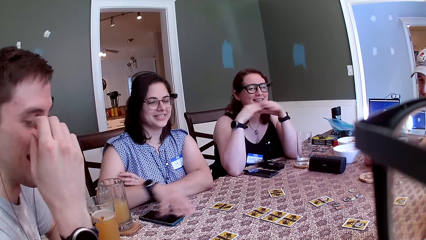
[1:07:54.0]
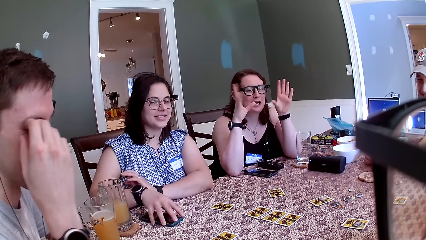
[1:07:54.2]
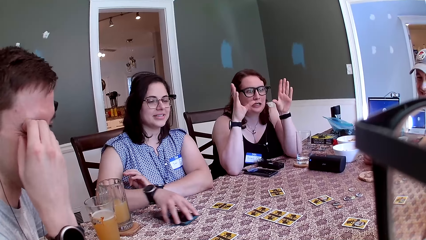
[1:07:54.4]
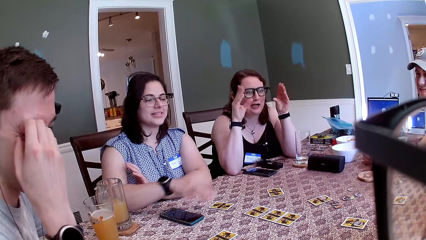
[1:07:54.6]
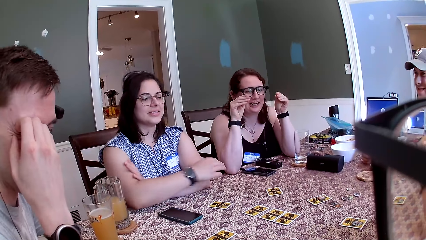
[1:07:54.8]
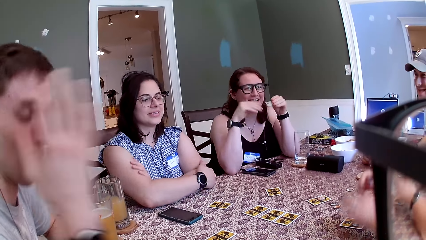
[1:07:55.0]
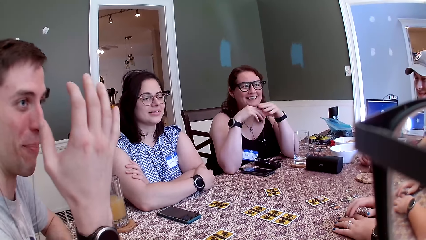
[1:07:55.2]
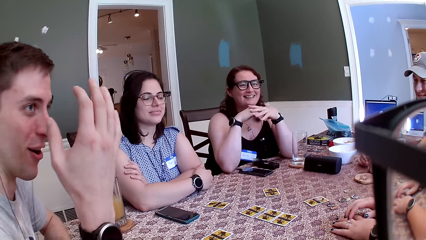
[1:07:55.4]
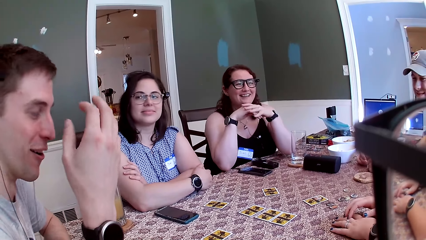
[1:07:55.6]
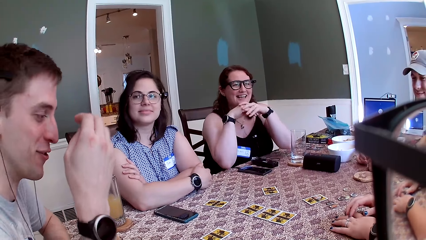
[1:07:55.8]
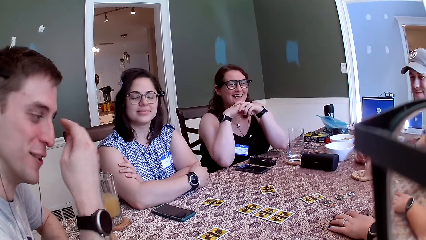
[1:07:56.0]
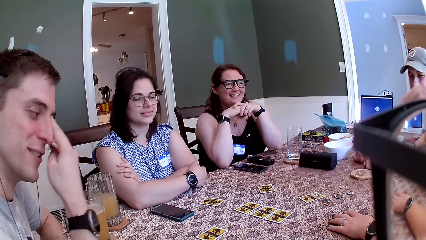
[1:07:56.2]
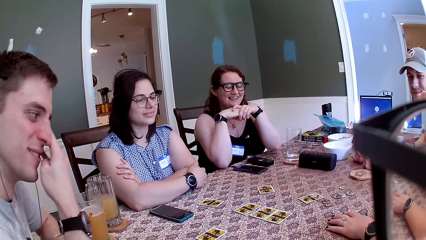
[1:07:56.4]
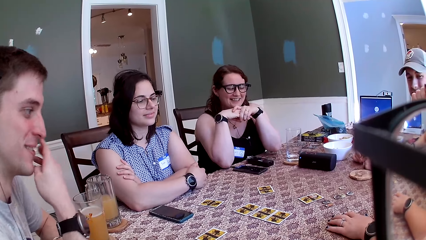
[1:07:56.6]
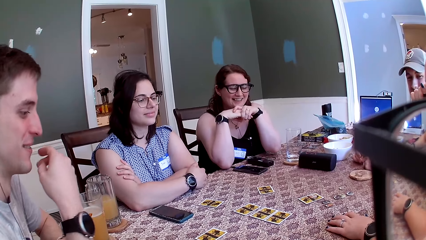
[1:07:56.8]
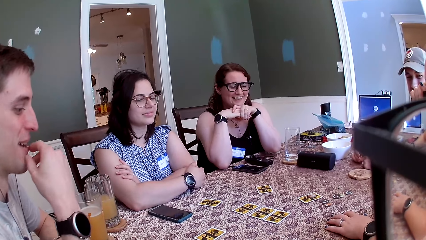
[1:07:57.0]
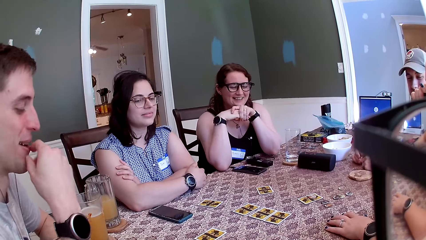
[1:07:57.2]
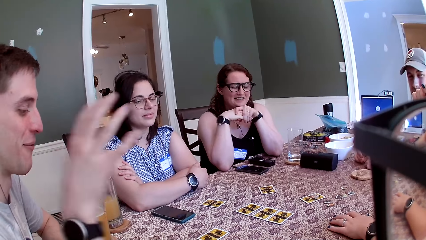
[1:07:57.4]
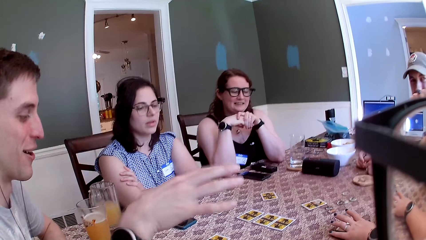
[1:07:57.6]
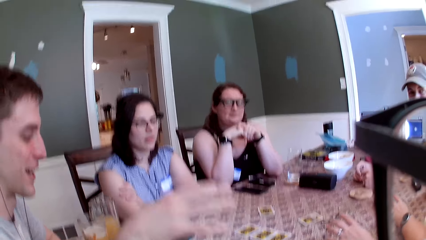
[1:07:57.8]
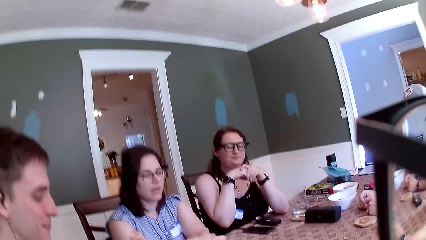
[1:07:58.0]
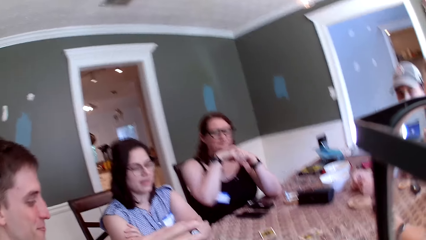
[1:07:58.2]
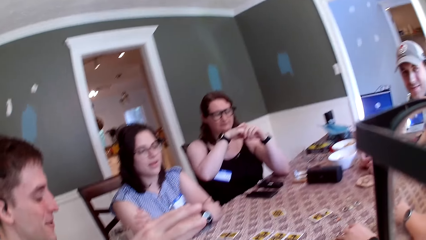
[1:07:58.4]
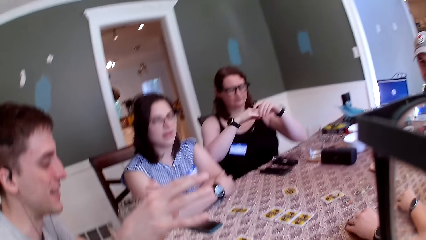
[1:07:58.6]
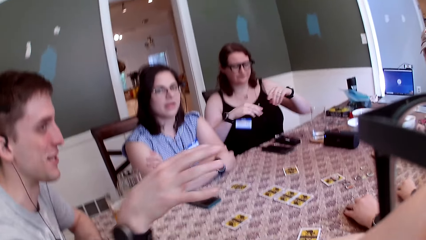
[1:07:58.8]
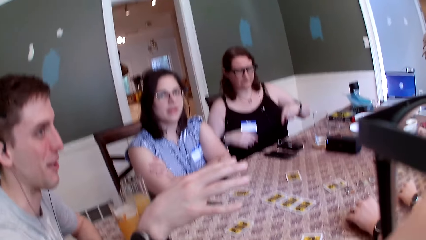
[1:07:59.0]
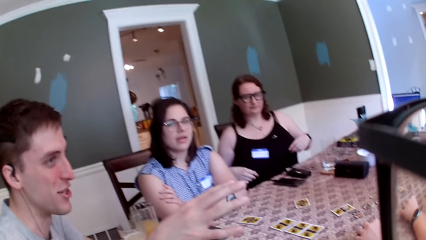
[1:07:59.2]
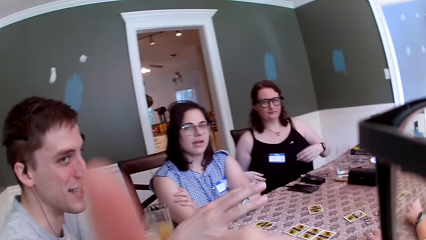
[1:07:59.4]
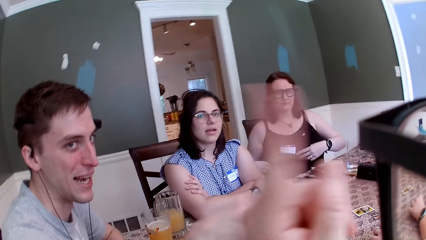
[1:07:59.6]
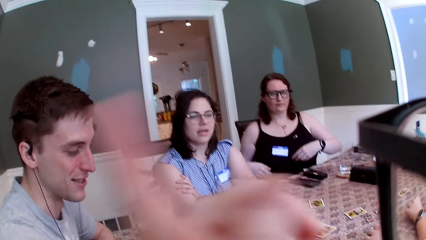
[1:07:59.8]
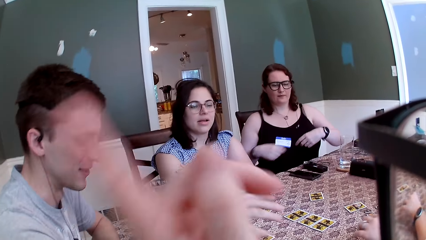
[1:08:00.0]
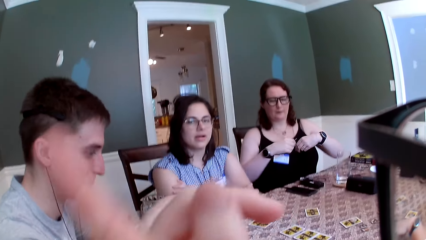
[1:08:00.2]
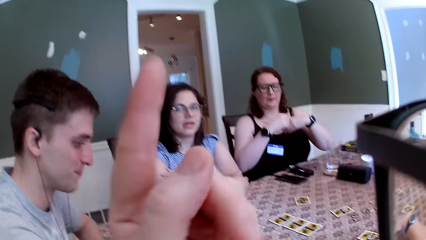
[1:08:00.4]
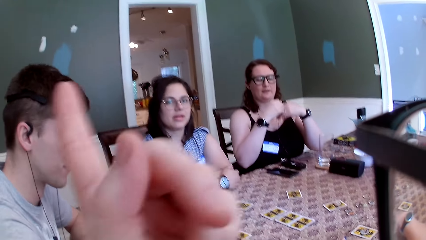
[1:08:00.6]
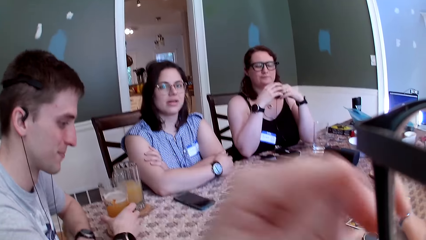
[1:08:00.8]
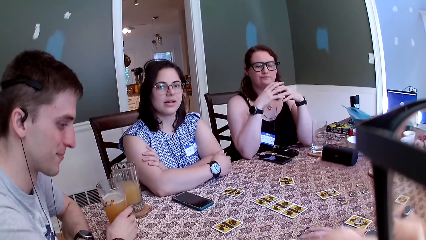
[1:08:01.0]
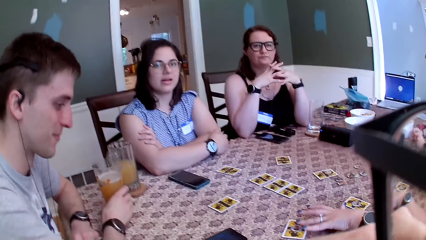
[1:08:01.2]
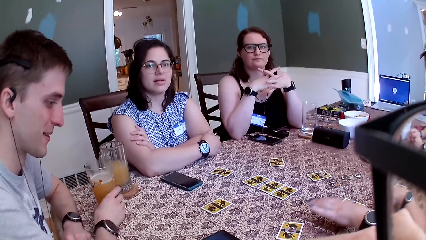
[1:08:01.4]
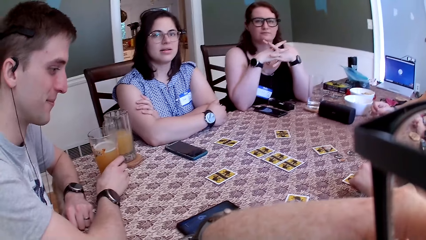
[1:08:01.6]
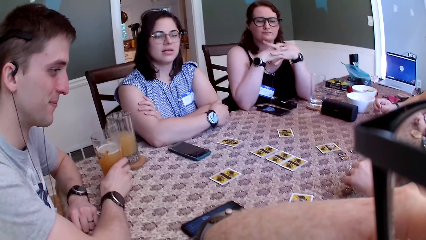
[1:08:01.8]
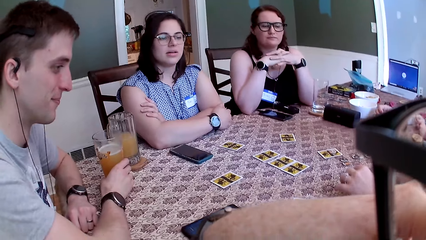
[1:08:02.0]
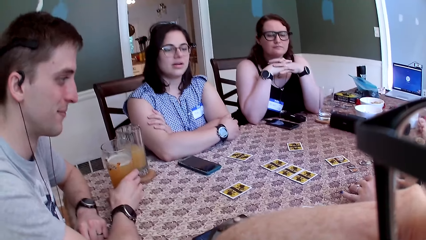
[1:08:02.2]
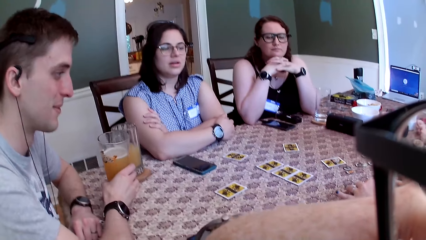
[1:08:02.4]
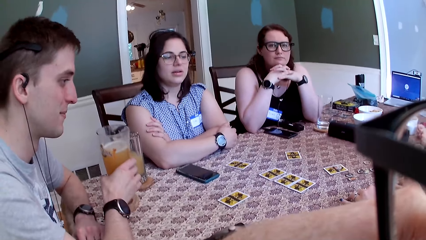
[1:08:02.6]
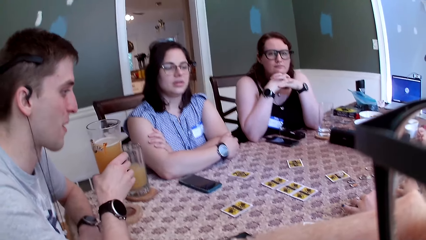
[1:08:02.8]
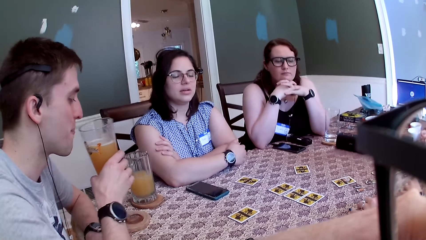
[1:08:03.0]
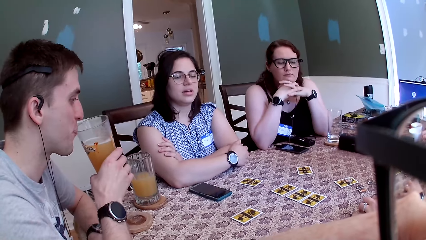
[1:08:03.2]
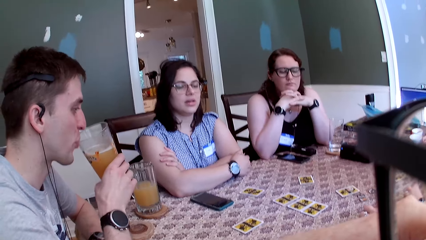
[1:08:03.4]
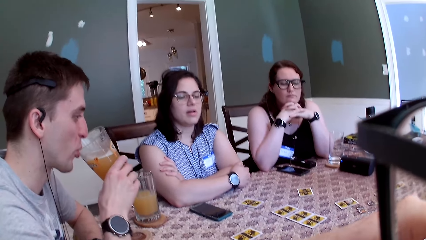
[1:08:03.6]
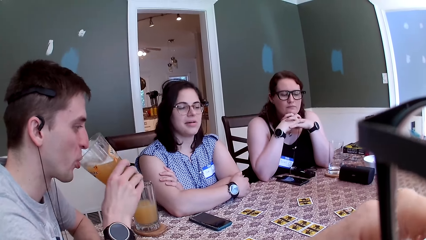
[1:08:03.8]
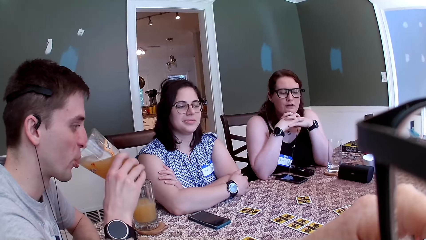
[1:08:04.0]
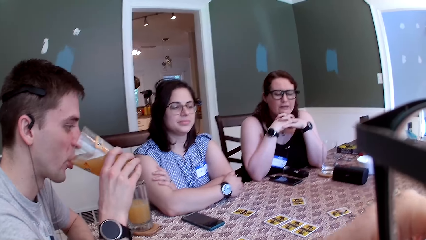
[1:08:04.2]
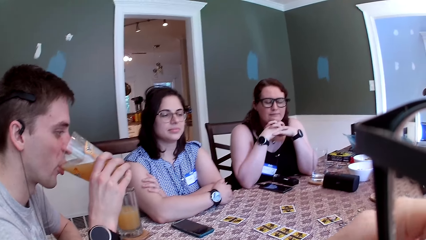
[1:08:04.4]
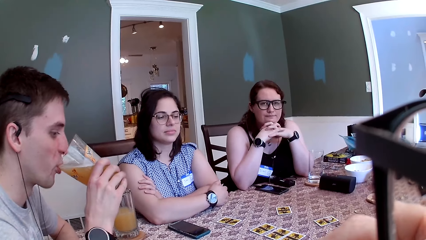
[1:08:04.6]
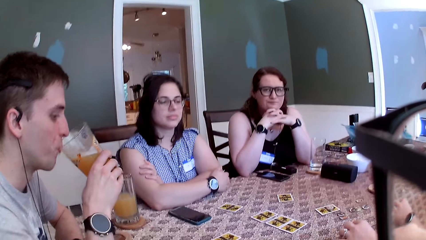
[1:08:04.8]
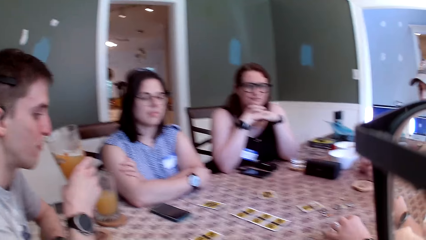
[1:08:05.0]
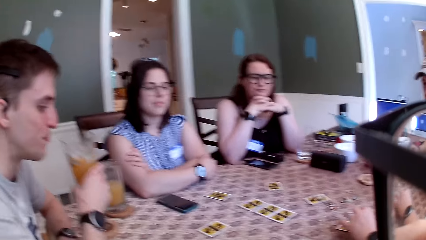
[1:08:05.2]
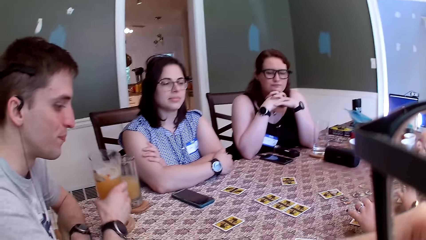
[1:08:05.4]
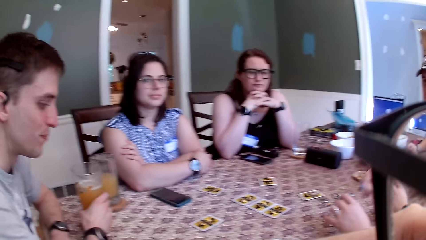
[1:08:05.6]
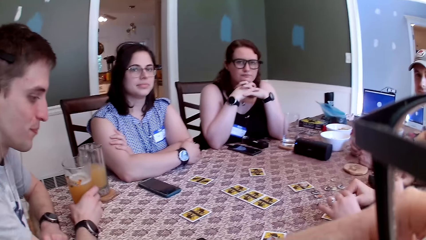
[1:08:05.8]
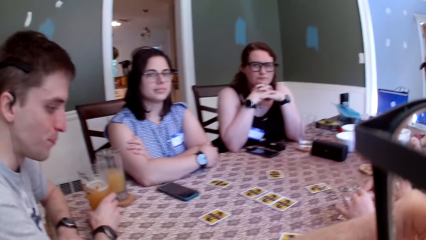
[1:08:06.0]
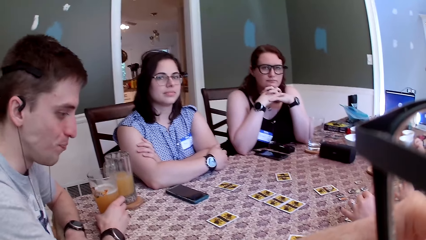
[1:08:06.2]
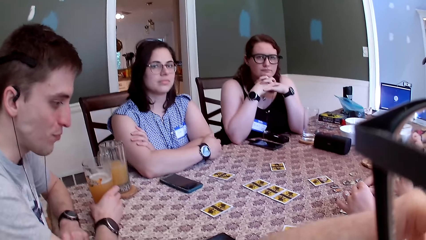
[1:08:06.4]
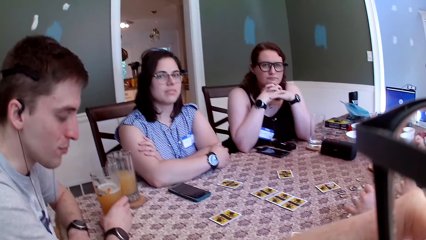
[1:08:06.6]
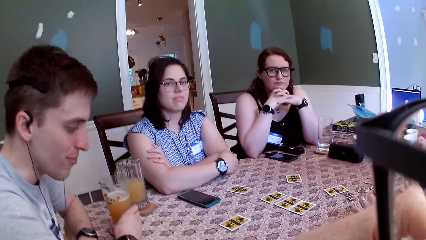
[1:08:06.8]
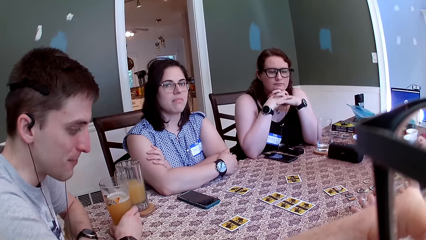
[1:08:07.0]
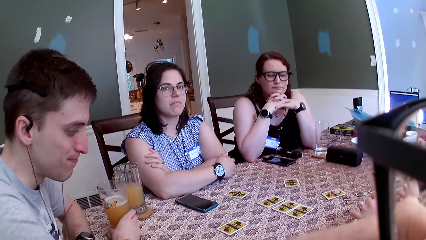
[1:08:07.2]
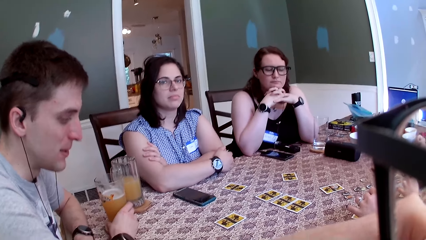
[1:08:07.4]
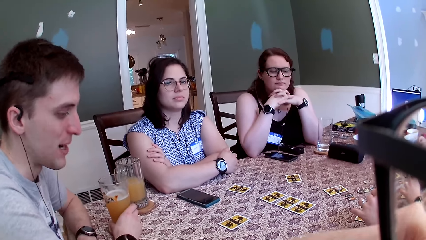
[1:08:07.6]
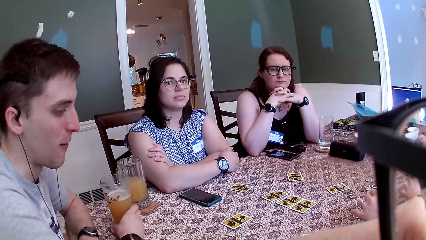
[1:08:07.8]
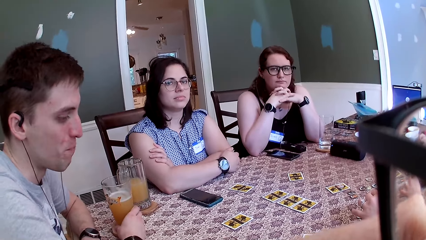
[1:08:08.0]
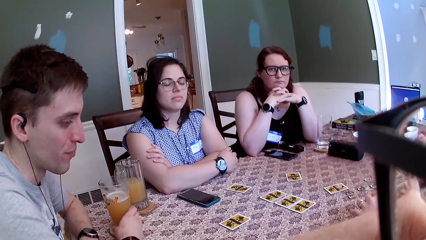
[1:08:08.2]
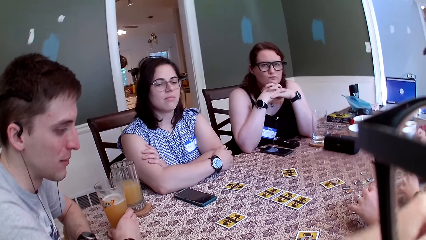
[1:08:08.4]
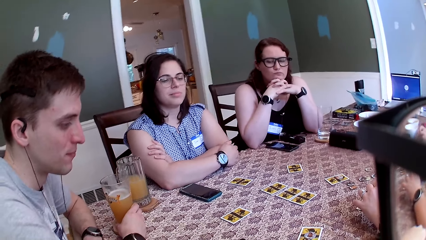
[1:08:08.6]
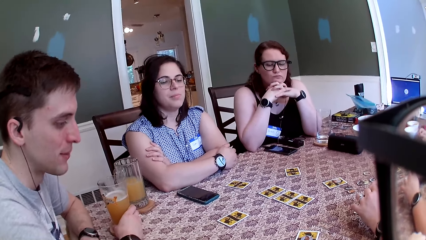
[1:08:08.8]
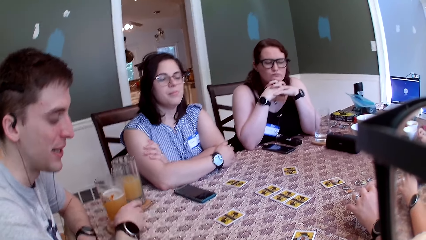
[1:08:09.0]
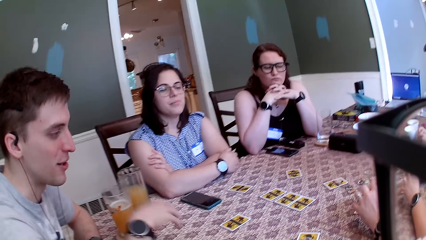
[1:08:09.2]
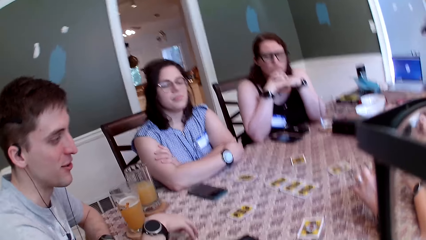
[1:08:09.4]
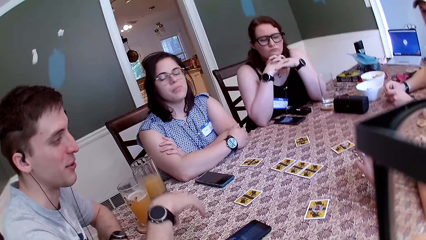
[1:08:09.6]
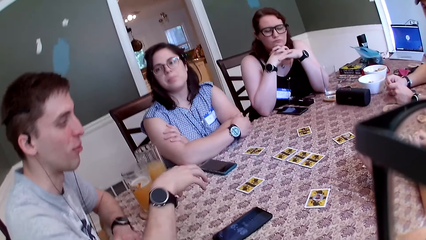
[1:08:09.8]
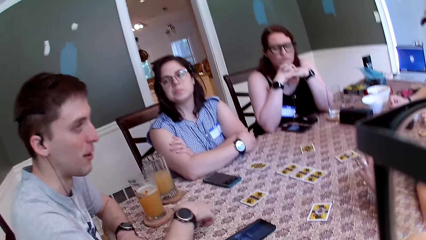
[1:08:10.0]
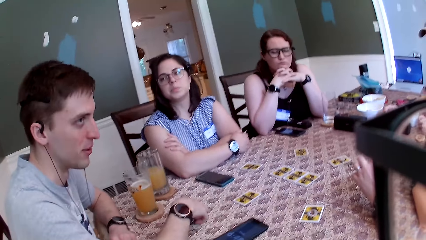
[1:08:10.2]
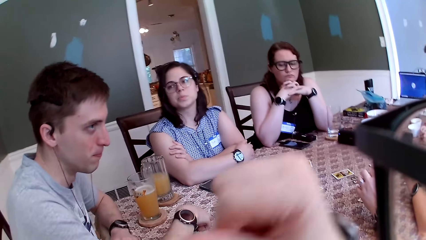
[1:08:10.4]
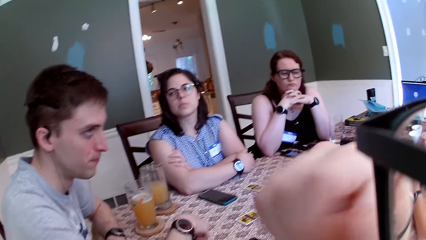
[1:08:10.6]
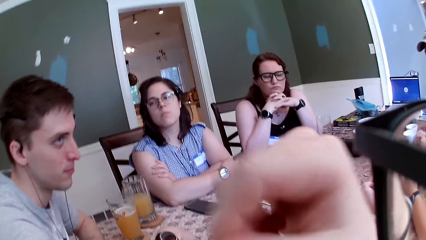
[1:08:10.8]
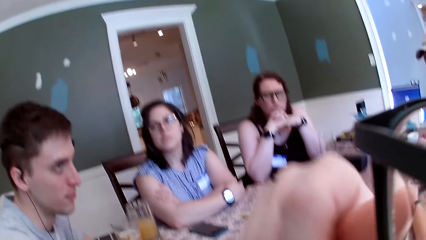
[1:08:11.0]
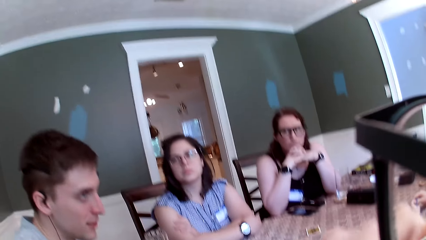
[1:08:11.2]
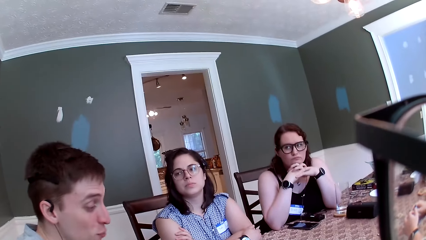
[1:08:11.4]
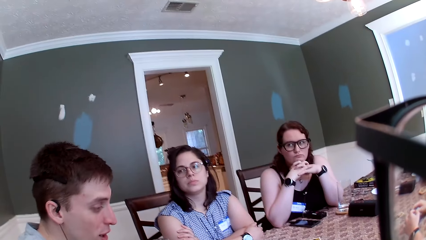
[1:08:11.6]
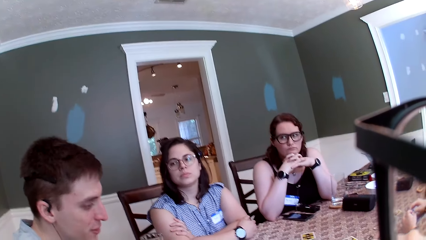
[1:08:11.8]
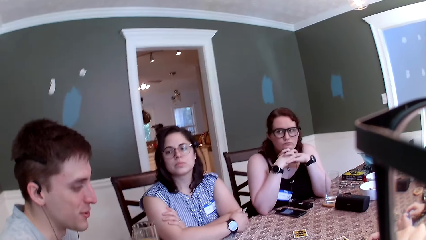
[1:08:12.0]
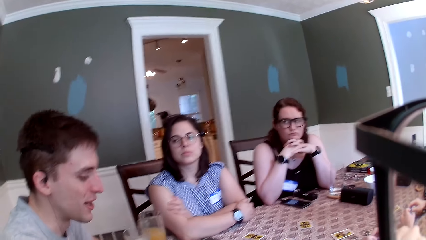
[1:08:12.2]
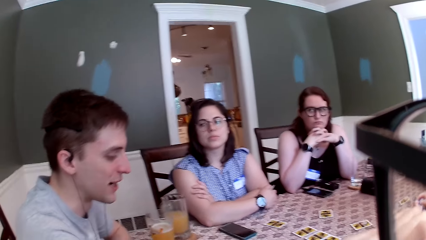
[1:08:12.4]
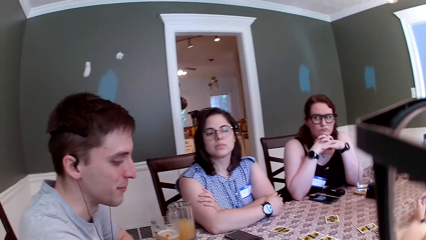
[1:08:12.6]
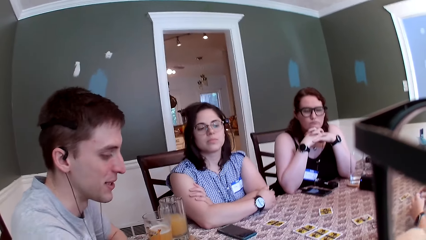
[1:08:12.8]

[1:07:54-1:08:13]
A woman moves a phone on the table with her right hand. Another woman places her hands on the table. A man rubs his face with his right hand. The camera wearer rubs her face with her left hand. She converses with the group of people at the table. The other woman moves a card on the table with her left hand. The man picks up a glass of juice from the table with his right hand. The man drinks from the glass of juice with his right hand. The man drops the glass of juice on the table with his right hand. The camera wearer, the ladies and the men dialogue in a restaurant.
